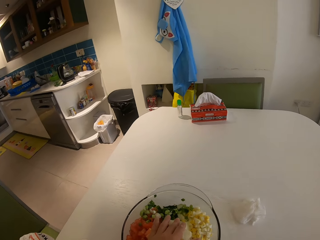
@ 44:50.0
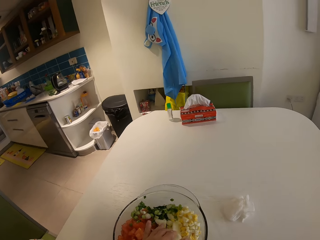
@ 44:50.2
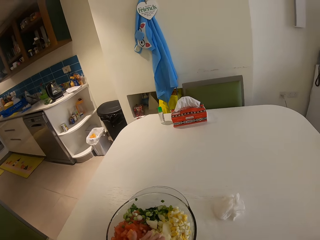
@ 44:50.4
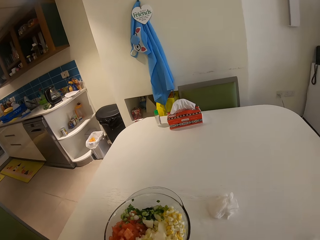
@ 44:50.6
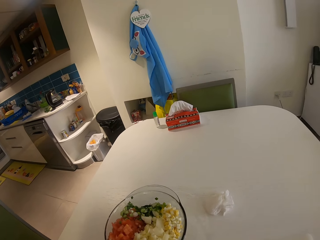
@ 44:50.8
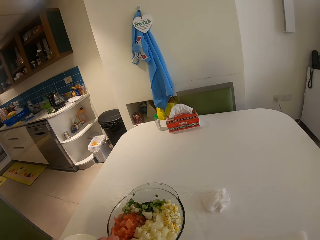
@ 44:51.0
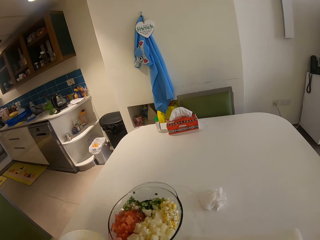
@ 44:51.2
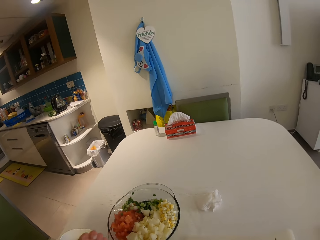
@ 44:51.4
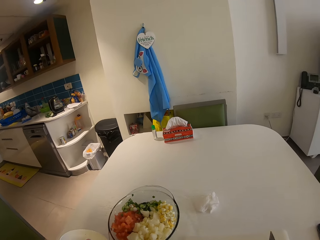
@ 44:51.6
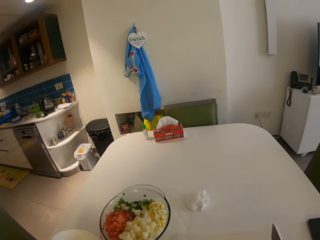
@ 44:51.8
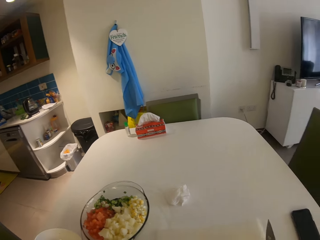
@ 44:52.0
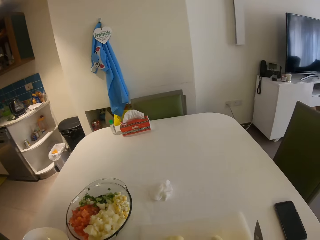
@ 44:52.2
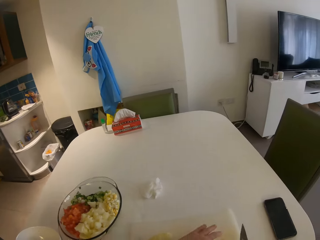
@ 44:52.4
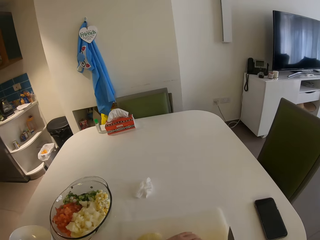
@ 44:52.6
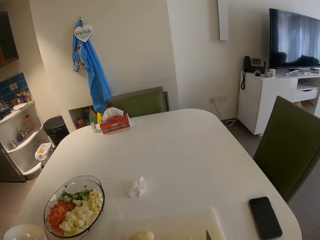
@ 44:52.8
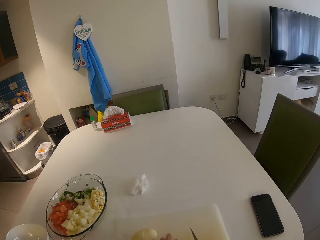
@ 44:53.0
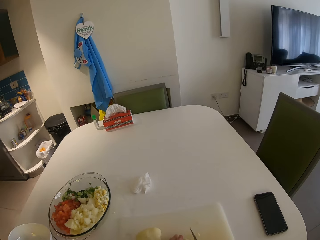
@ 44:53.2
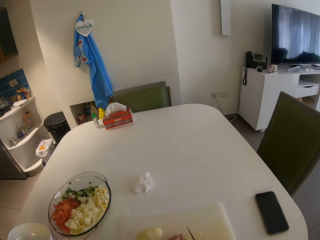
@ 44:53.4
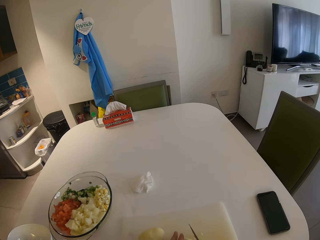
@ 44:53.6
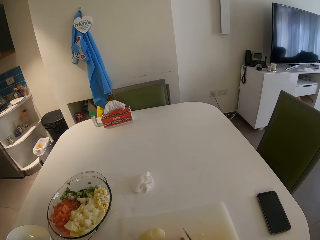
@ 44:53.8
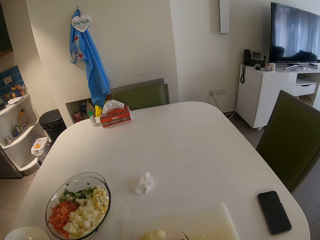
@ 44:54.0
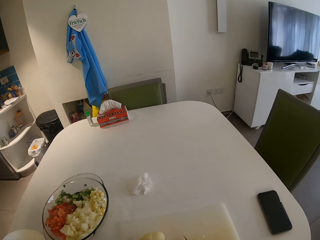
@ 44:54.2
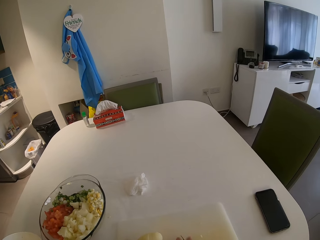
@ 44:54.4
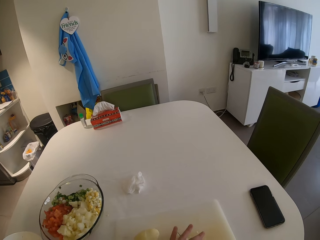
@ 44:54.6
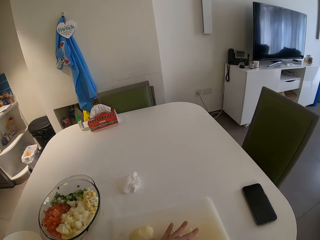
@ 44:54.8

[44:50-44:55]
The camera wearer cuts a potato on the chopping board with a knife in her right hand.

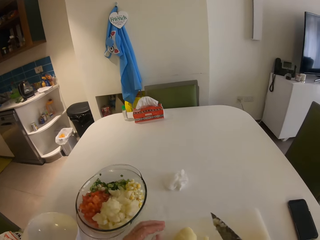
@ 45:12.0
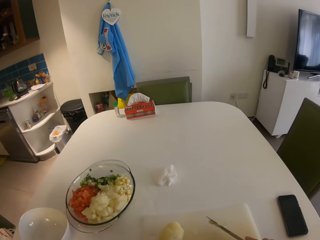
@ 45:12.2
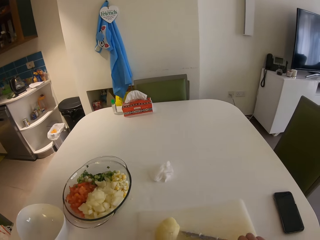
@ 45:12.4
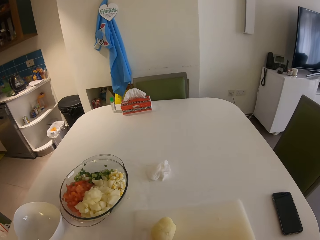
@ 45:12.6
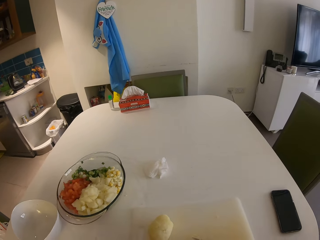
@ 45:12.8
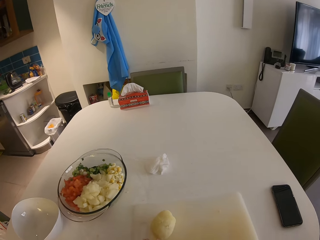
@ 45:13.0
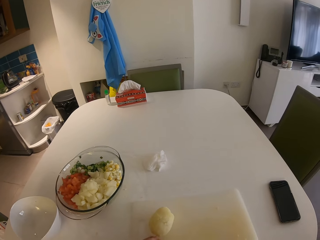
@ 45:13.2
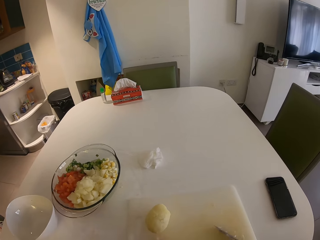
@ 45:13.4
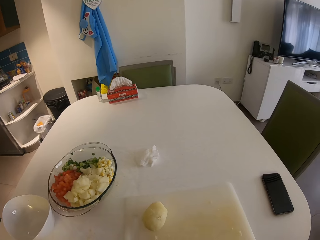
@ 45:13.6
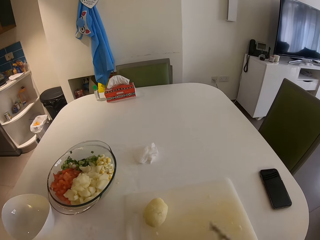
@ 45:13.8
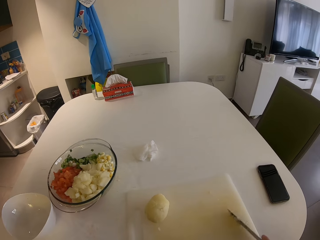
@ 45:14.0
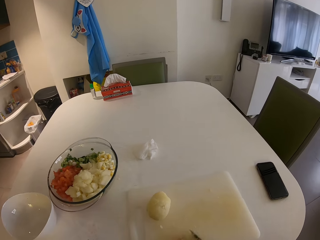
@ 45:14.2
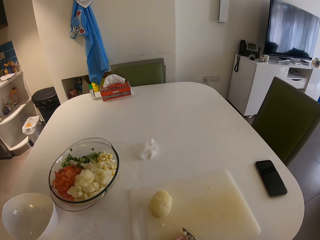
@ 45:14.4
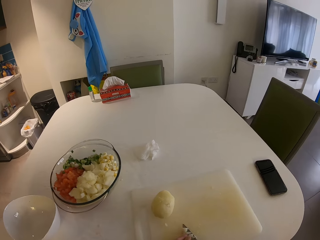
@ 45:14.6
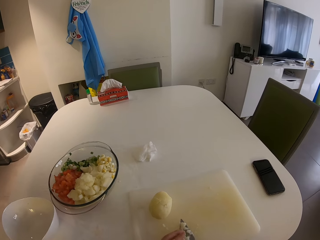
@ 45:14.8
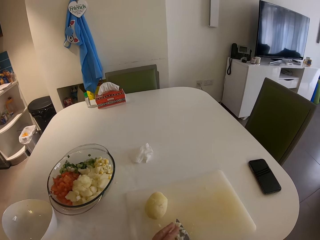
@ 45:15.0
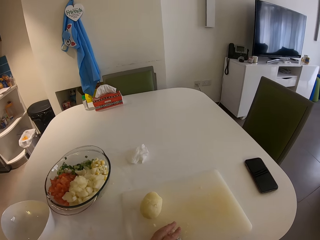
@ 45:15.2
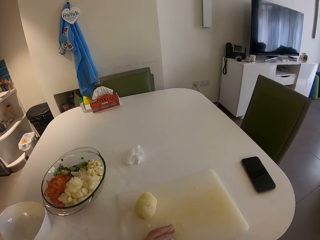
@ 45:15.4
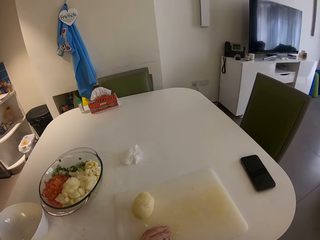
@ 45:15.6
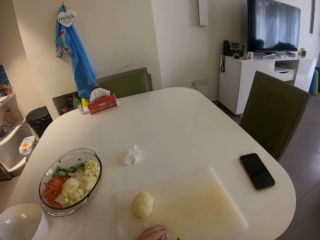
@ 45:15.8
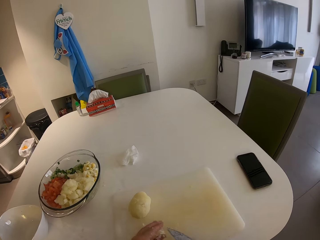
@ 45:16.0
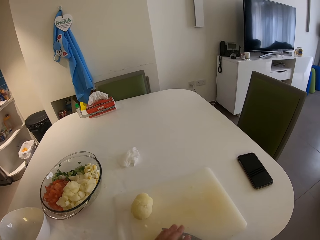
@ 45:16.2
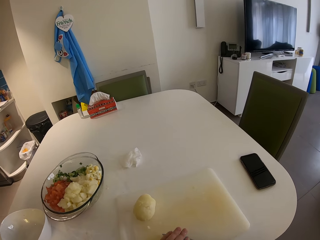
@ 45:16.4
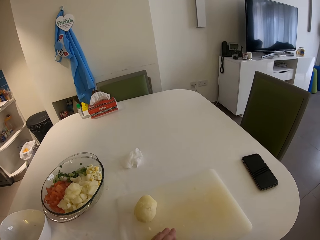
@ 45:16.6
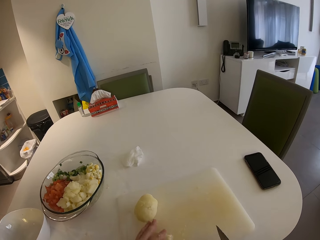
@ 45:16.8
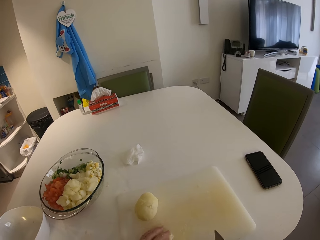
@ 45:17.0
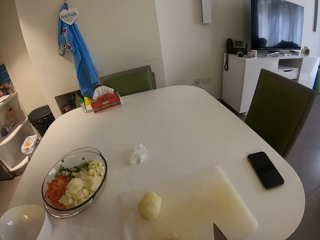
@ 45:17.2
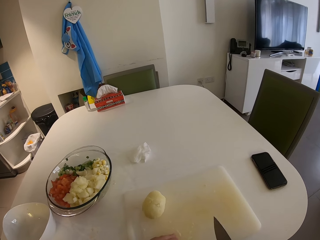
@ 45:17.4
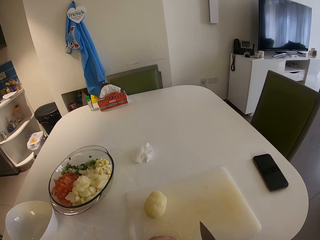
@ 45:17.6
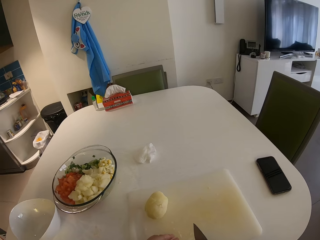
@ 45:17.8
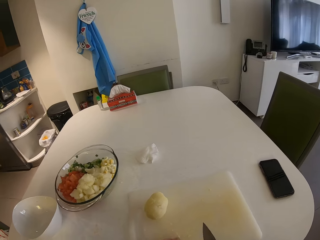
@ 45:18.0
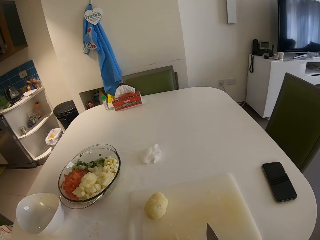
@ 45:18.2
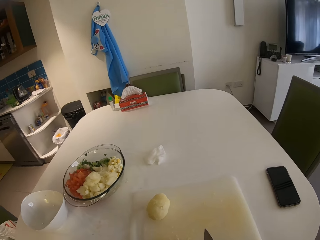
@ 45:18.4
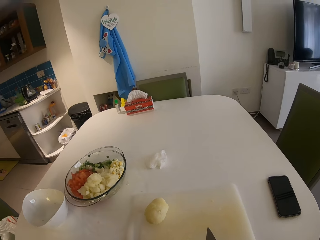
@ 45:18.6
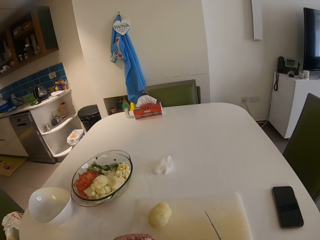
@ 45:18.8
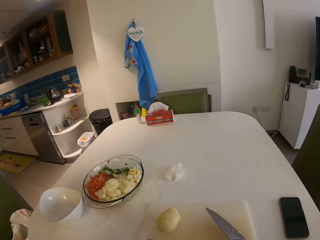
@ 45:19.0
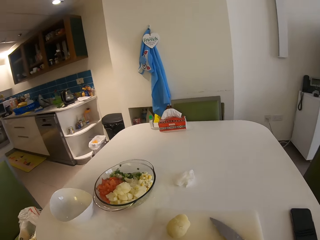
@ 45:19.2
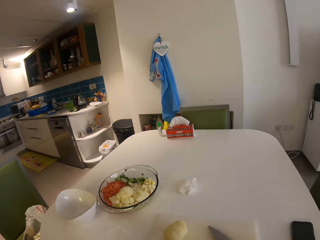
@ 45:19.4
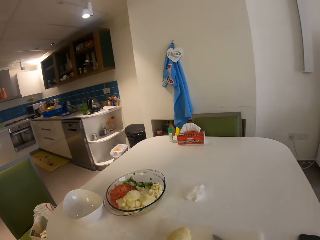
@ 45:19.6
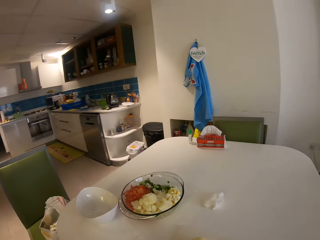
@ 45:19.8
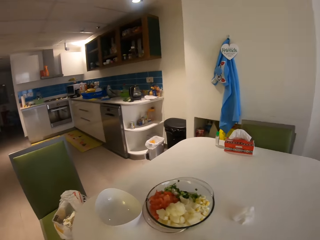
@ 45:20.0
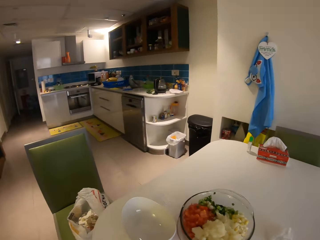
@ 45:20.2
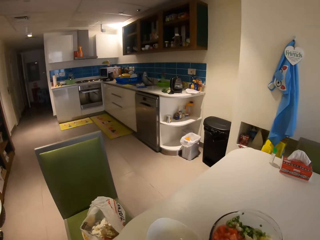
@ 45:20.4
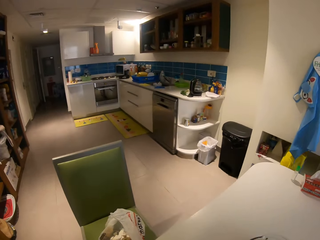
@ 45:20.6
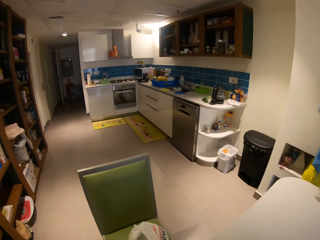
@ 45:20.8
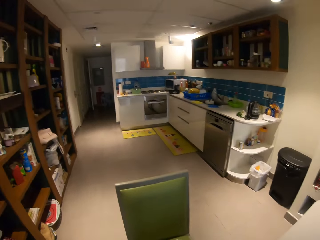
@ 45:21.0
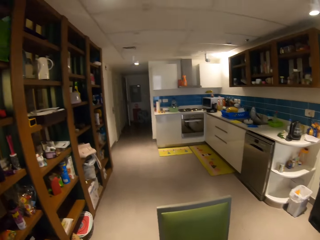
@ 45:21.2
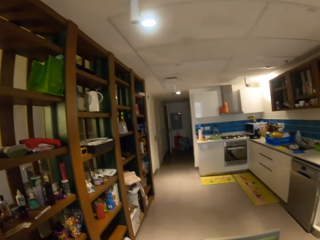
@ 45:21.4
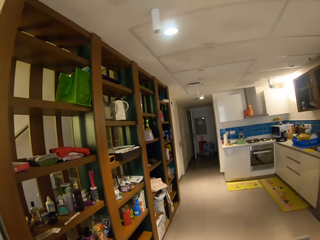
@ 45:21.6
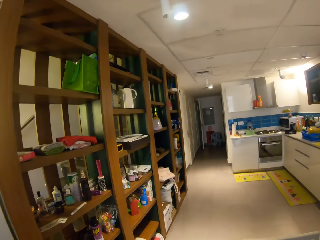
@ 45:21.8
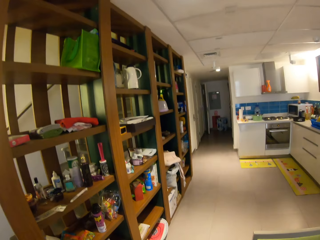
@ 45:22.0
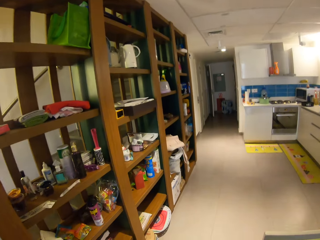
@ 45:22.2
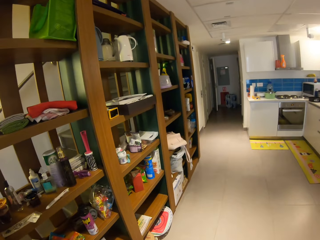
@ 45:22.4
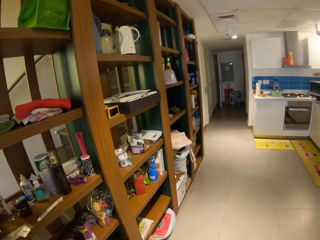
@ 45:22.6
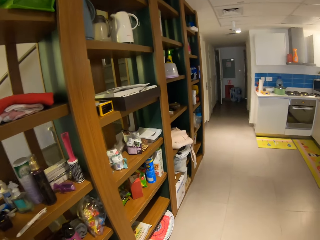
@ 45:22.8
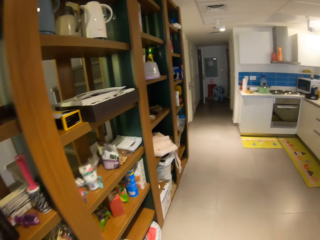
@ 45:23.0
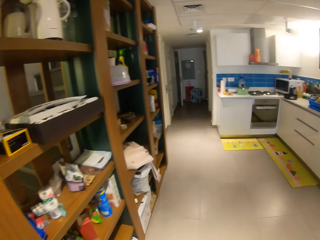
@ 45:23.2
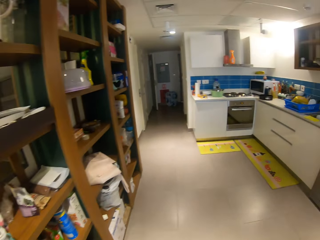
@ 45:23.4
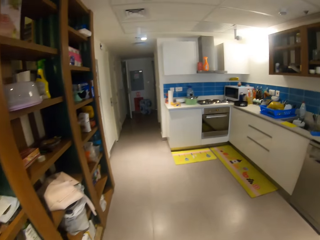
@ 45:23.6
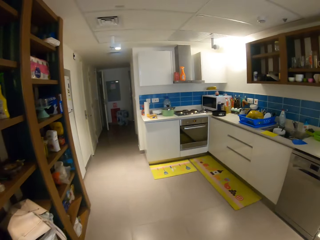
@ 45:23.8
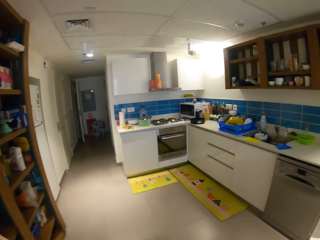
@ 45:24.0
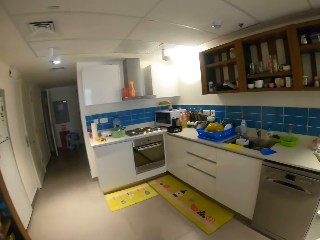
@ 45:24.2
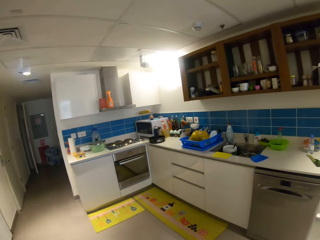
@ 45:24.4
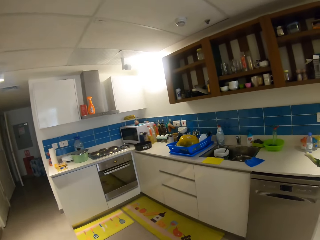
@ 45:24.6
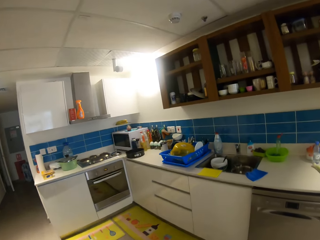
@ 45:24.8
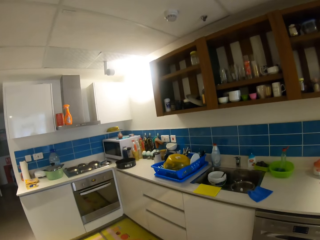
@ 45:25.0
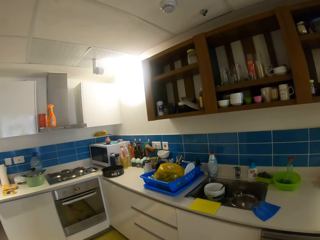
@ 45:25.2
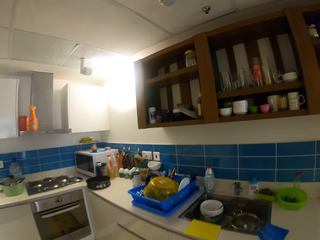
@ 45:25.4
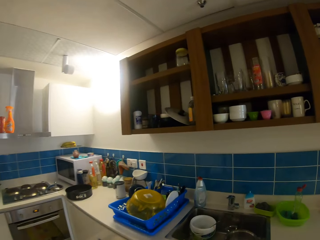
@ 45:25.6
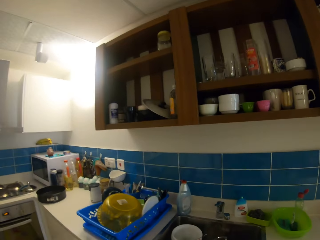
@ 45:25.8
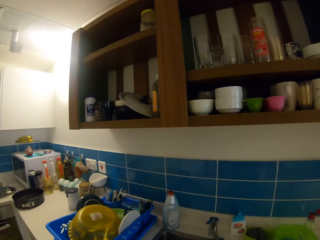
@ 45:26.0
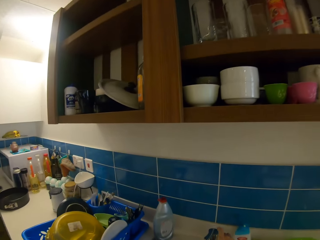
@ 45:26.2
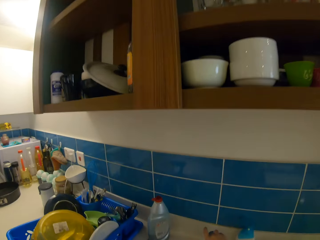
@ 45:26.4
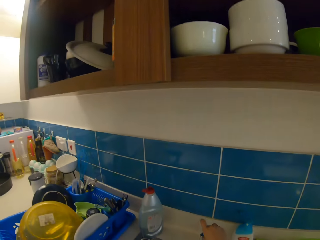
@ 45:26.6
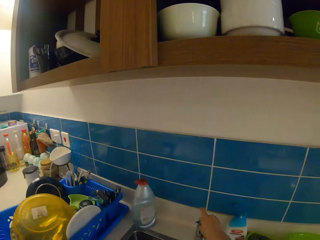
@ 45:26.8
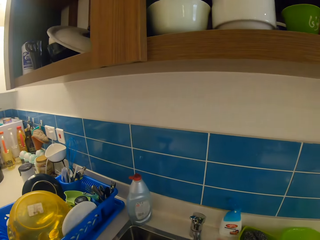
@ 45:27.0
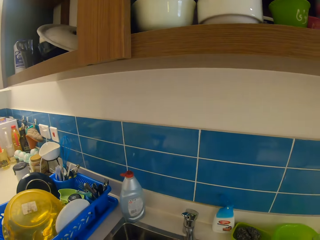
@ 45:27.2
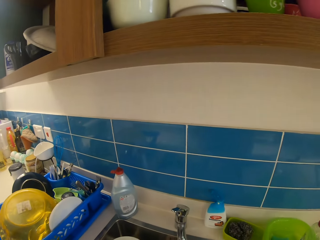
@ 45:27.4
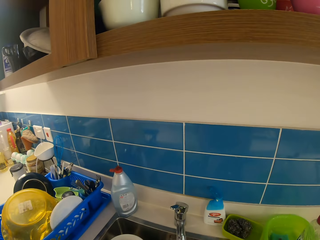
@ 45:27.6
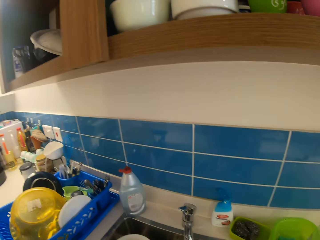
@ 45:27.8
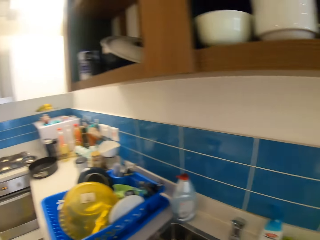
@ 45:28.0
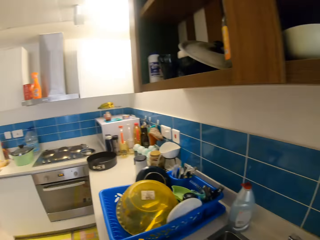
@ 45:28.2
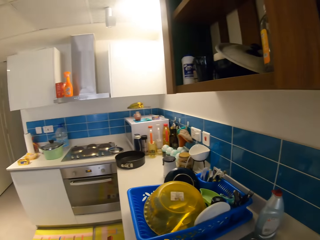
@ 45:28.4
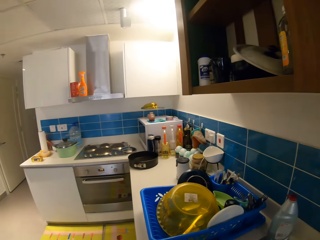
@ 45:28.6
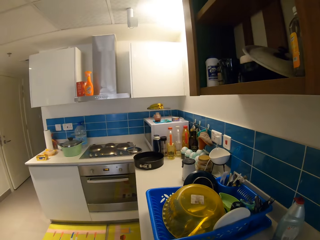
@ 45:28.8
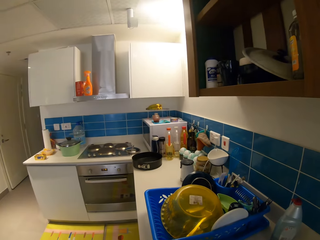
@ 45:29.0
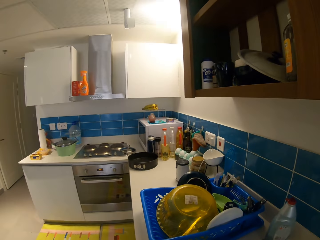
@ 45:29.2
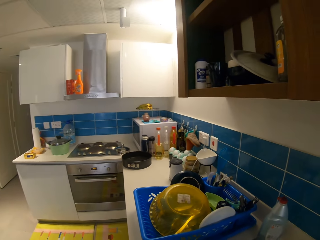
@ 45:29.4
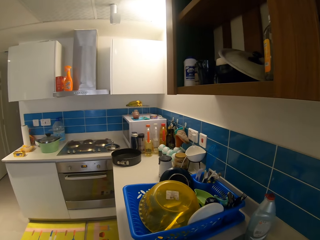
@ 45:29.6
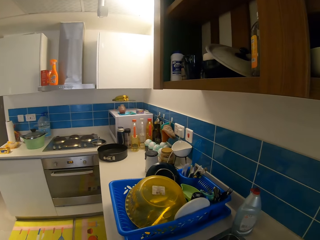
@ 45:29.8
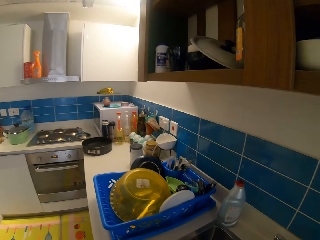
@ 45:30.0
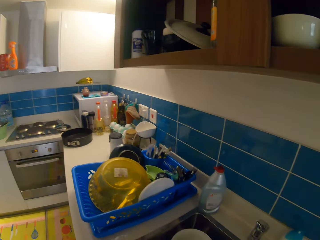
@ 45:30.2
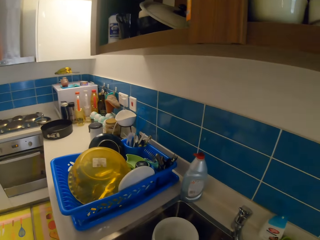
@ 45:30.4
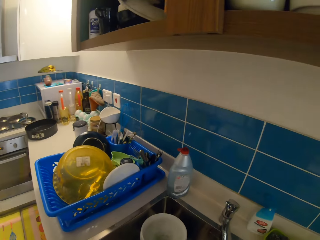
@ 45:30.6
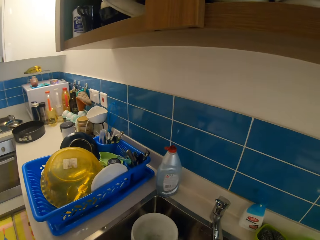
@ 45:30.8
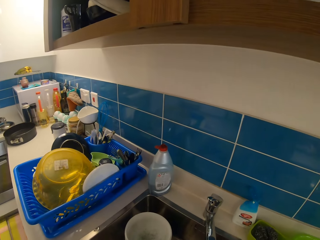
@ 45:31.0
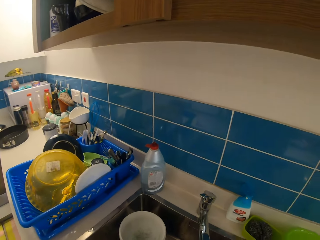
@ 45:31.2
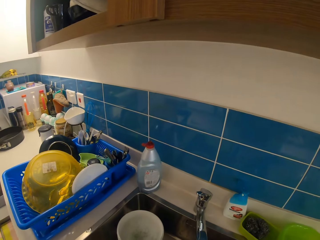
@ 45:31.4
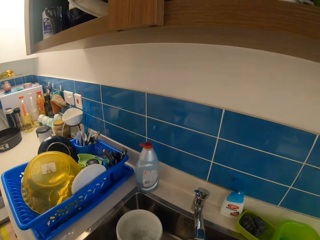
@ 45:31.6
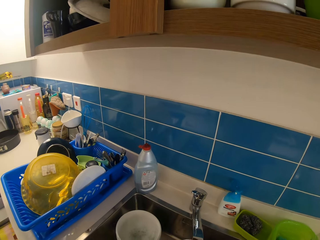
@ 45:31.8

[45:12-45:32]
The camera wearer rubs the chopping board with a knife. She walks to the kitchen. She turns on the tap with her right hand. She washes both hands.
